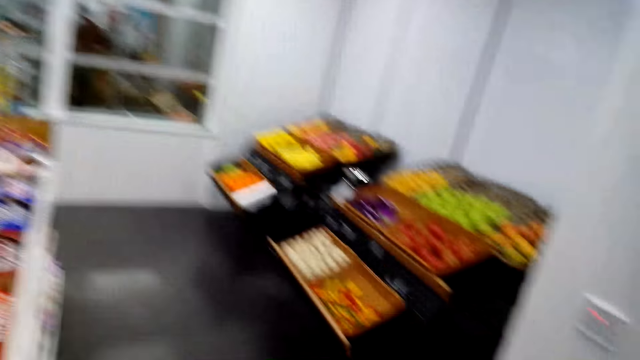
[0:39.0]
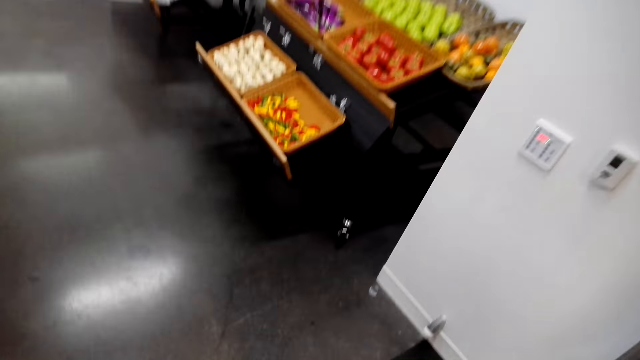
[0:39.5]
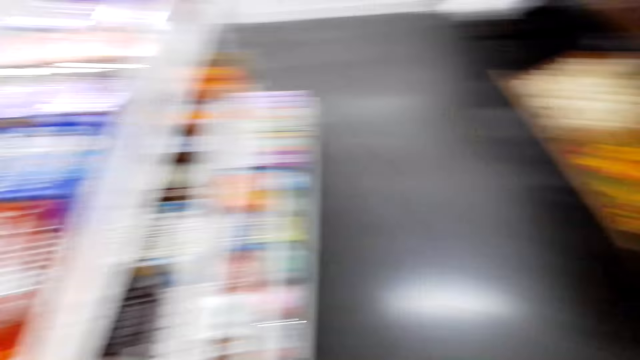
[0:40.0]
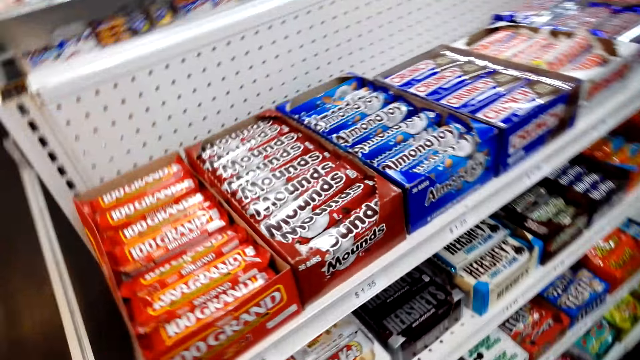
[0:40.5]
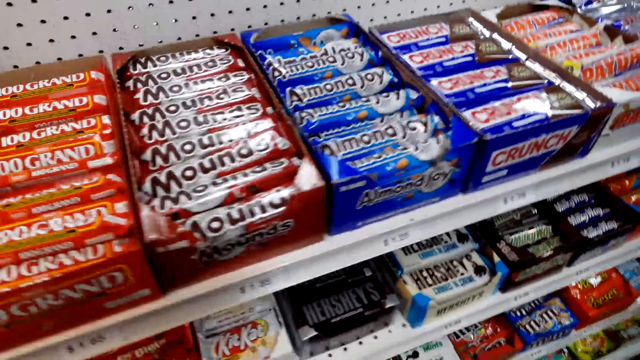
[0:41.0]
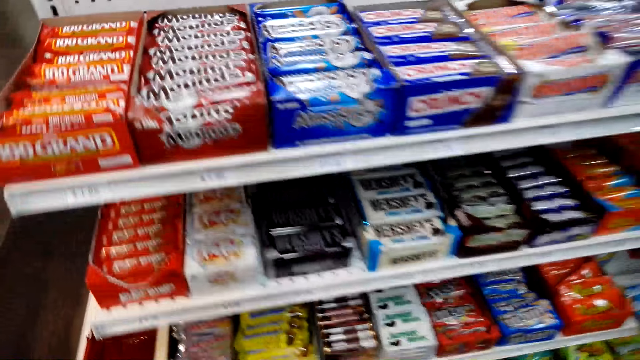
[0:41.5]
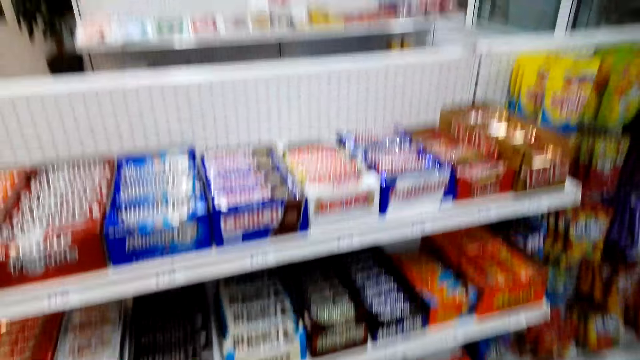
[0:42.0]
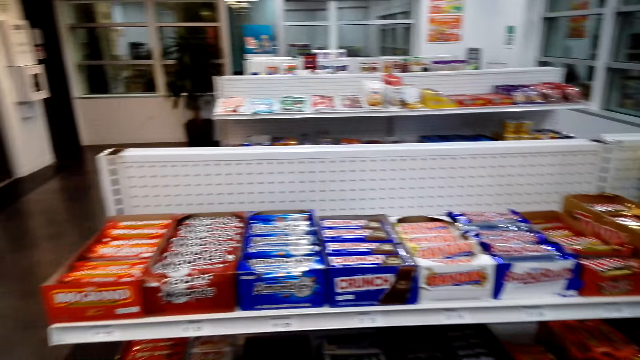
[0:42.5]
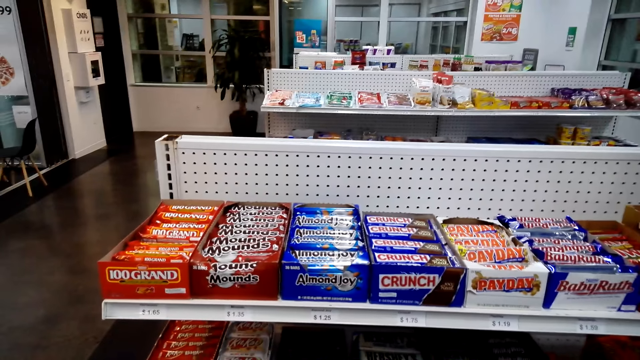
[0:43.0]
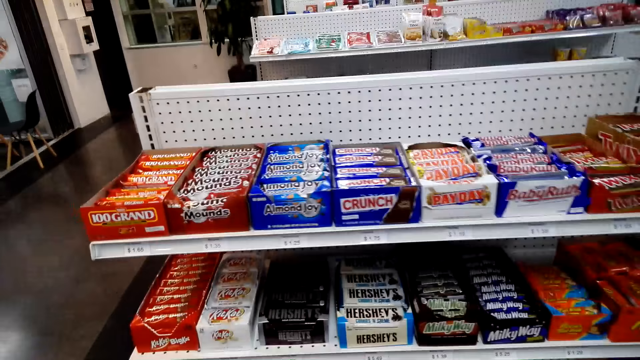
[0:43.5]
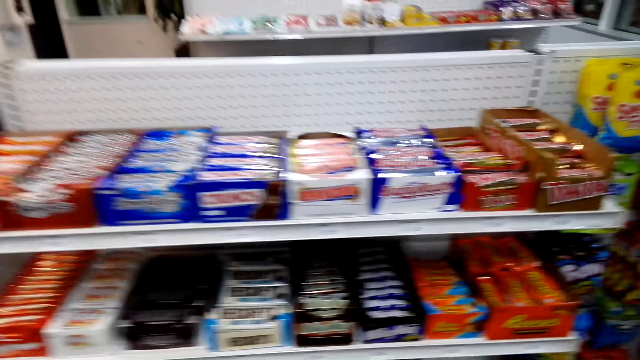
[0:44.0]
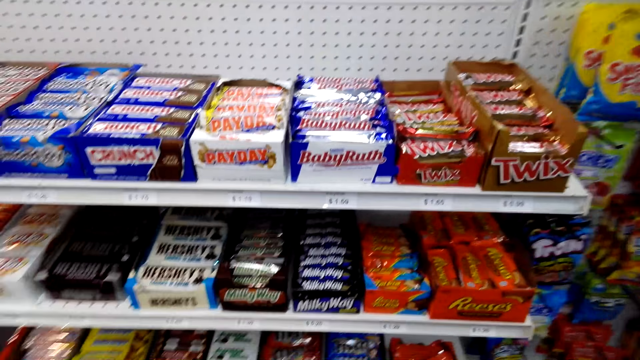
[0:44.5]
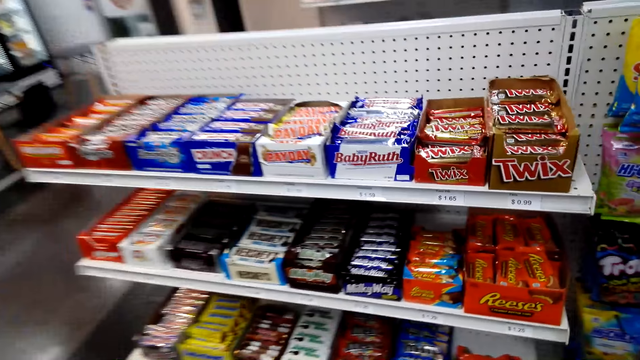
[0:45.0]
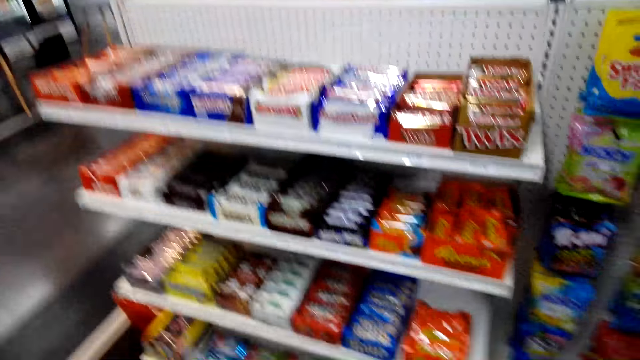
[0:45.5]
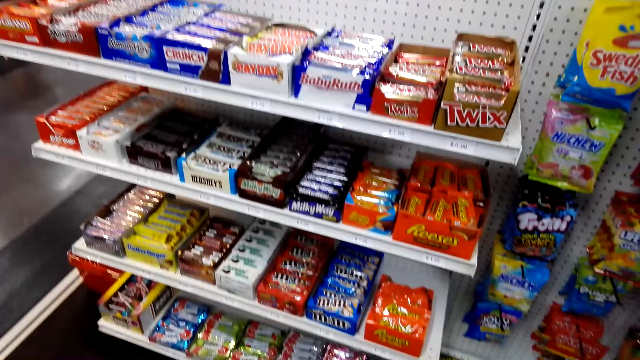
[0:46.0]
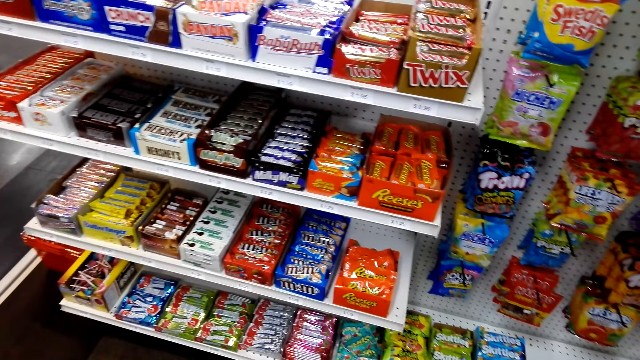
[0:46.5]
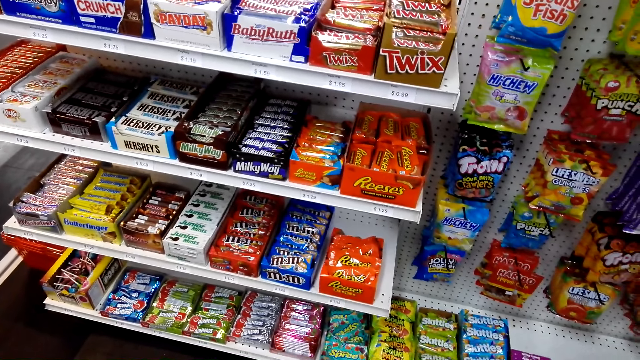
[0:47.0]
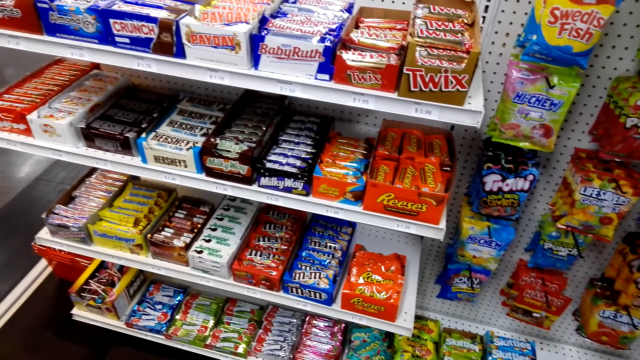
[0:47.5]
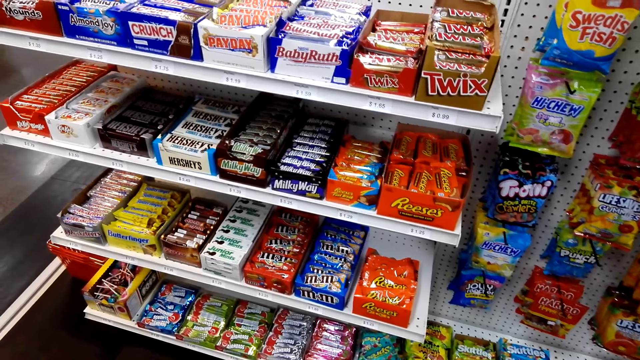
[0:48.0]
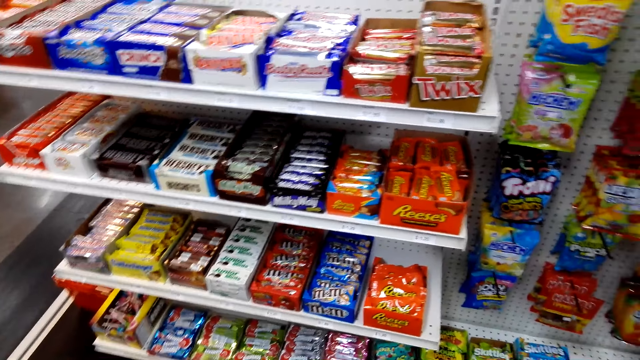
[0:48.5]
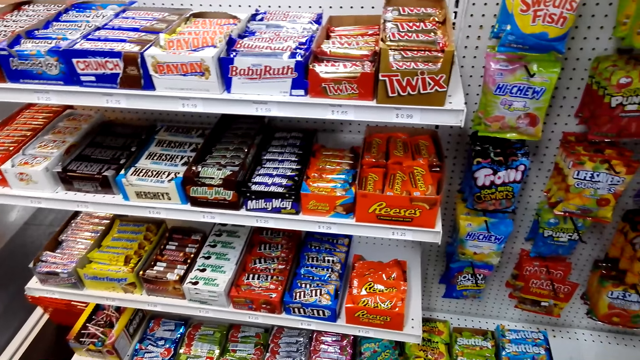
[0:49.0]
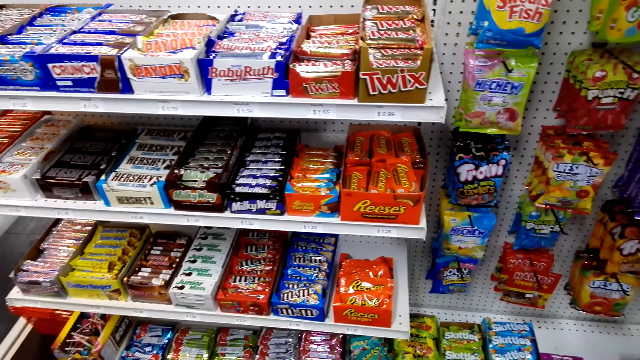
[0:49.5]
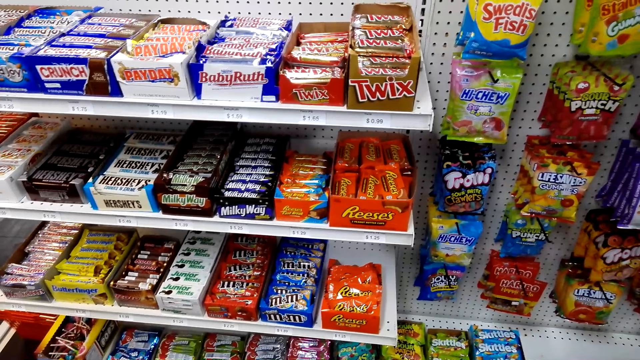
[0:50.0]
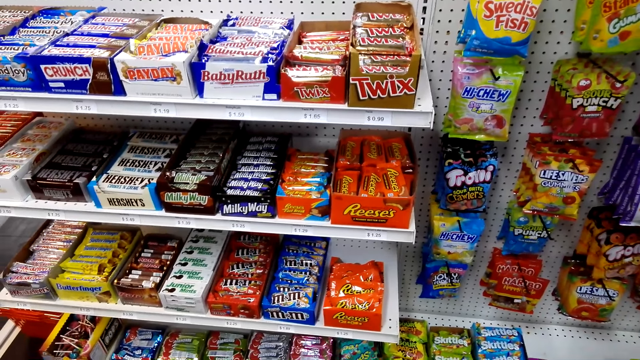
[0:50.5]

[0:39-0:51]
The camera wearer walks in the store. They stop at a shelf.

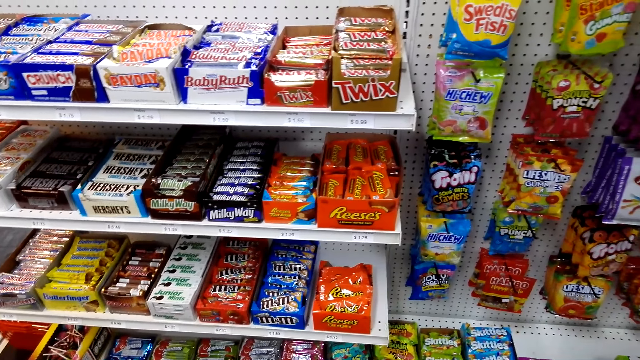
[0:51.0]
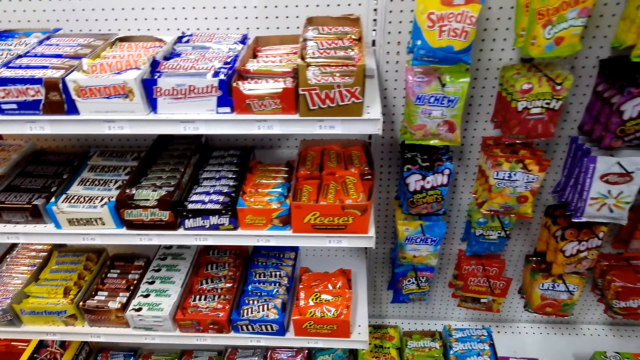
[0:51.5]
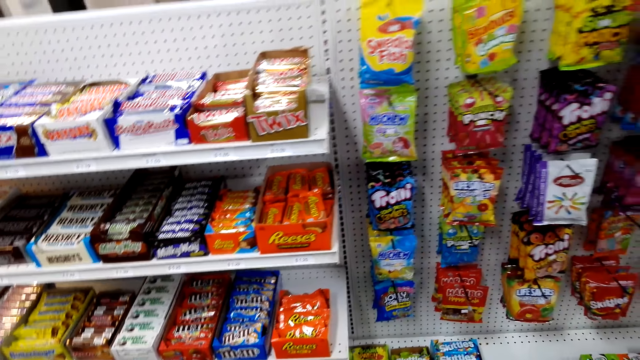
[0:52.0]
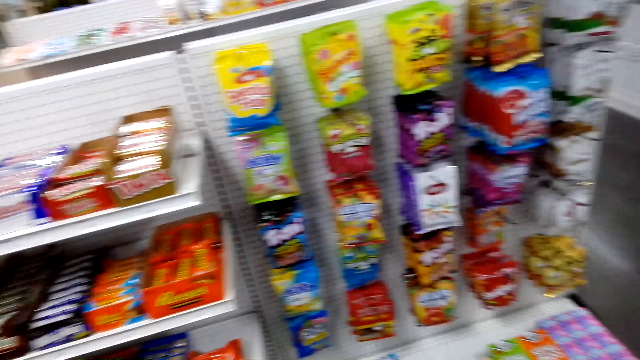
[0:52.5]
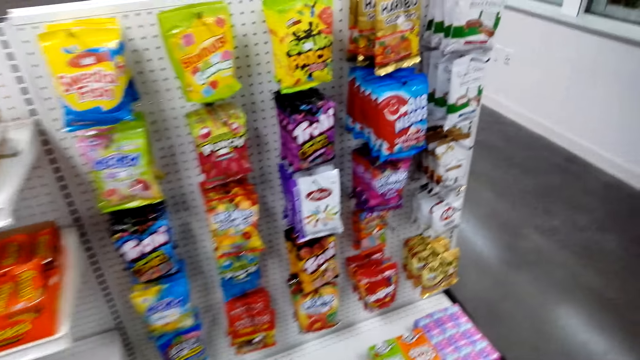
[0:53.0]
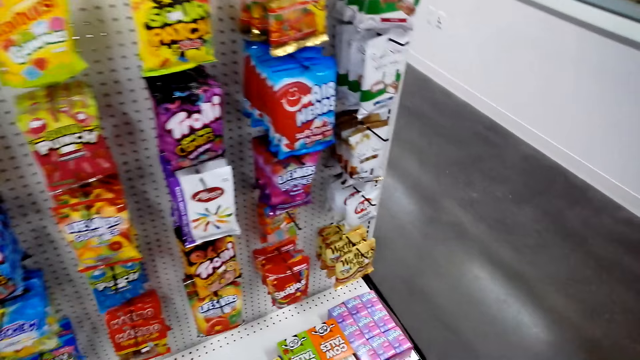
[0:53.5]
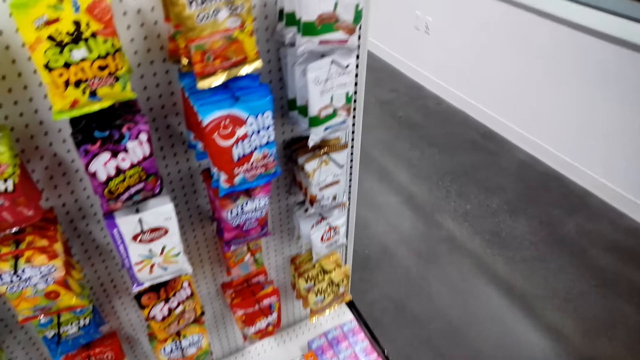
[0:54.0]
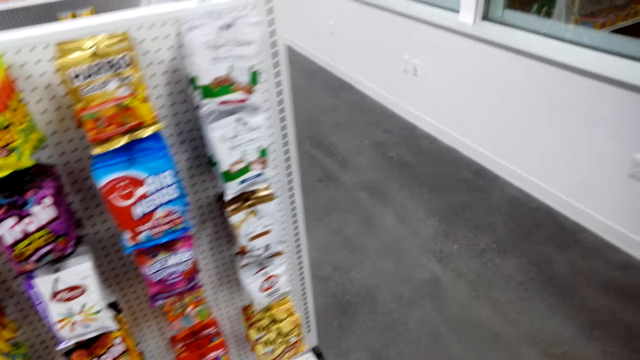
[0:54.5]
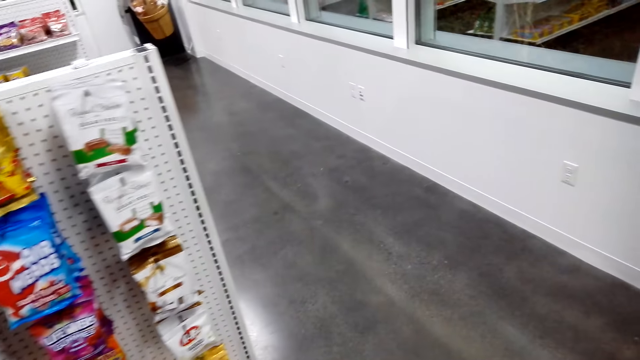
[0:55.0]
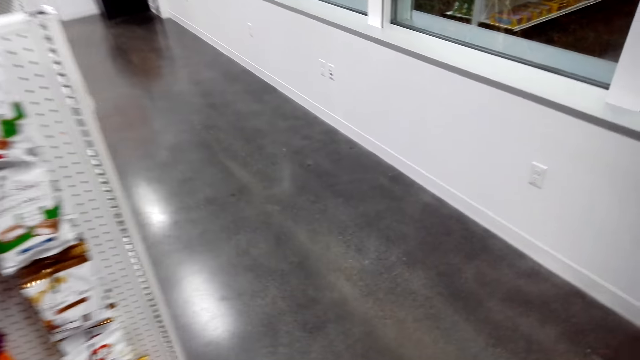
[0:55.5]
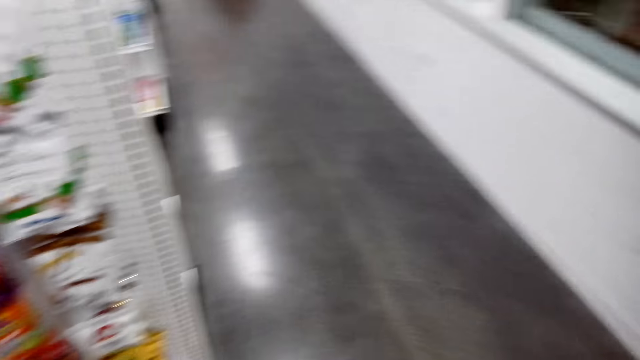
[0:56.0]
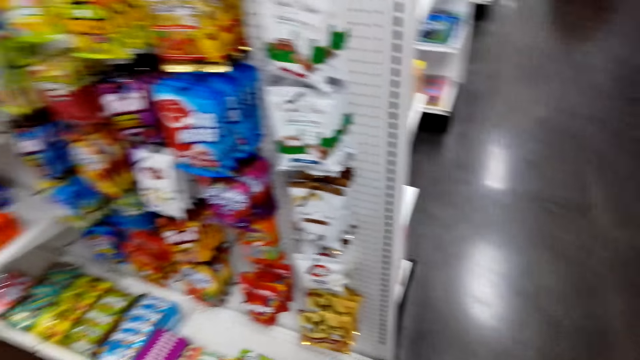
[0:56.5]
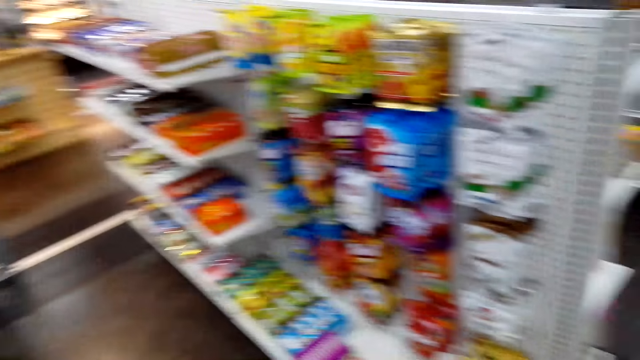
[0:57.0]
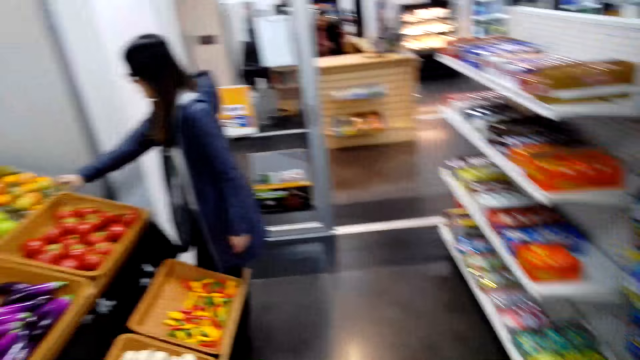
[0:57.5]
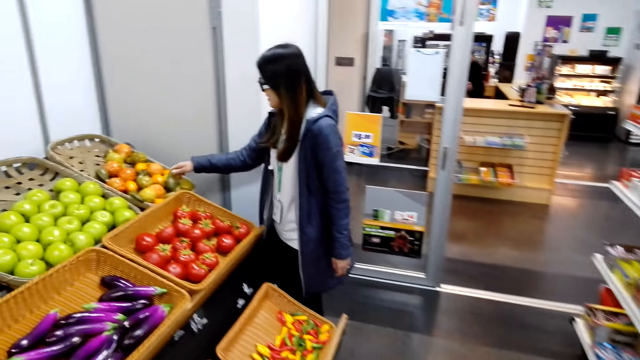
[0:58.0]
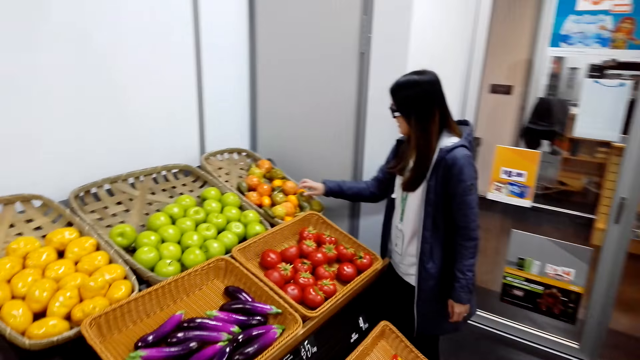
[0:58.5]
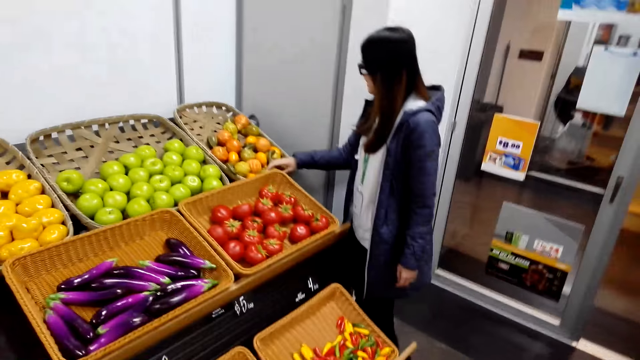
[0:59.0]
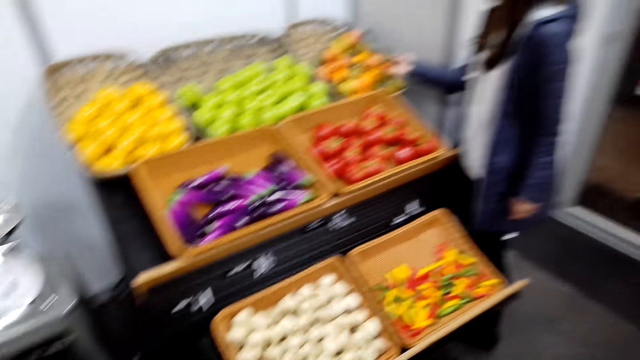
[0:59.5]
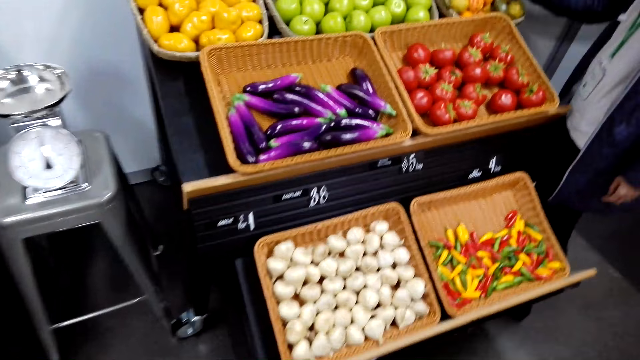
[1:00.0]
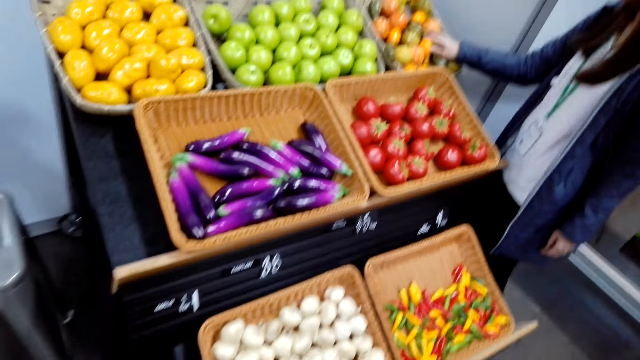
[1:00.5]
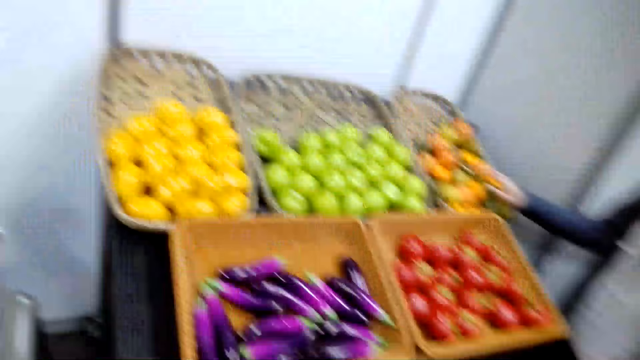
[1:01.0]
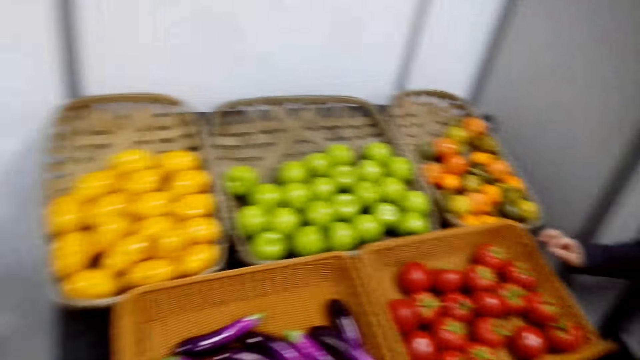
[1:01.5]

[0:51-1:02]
The camera wearer walks. A lady stands at the groceries. The camera wearer walks to the groceries.
